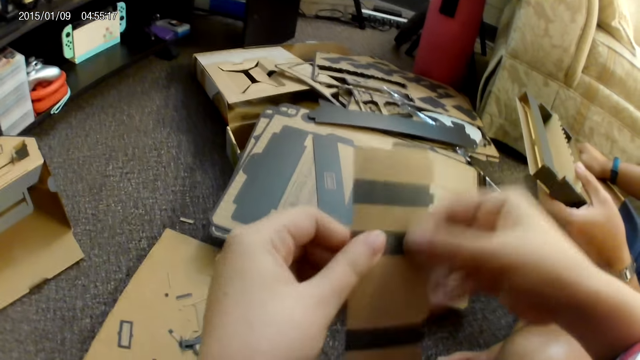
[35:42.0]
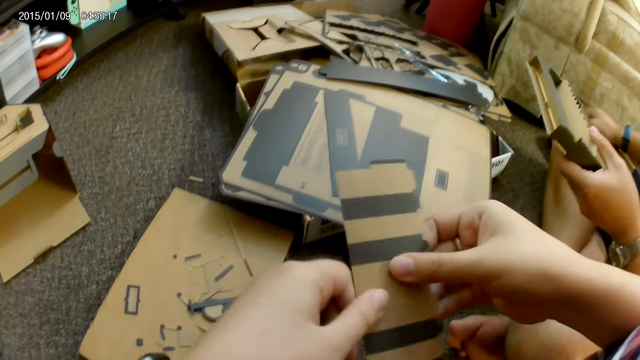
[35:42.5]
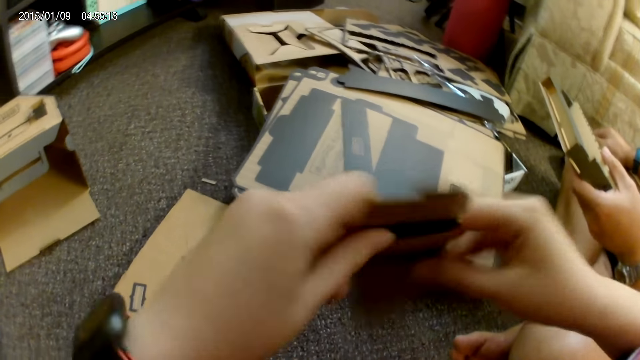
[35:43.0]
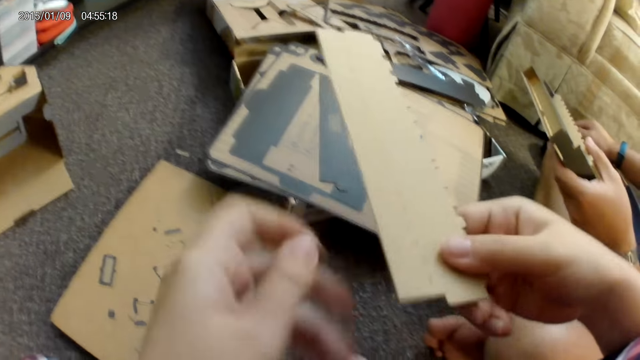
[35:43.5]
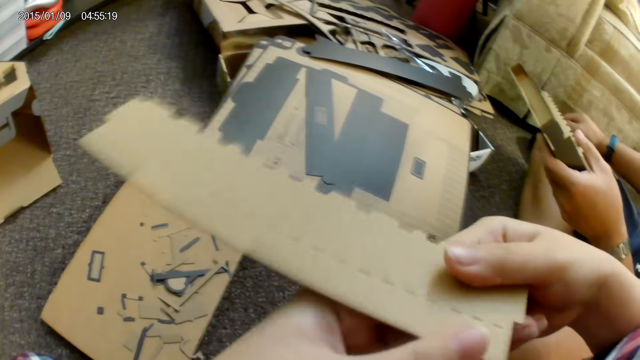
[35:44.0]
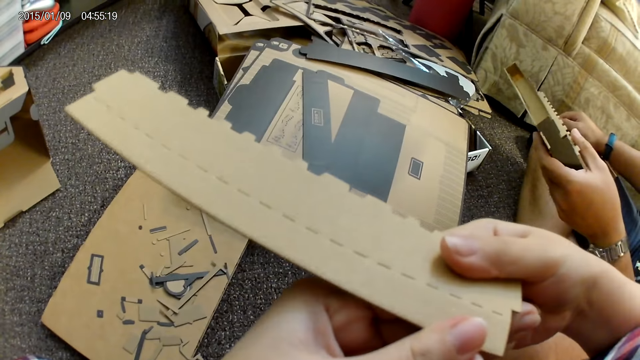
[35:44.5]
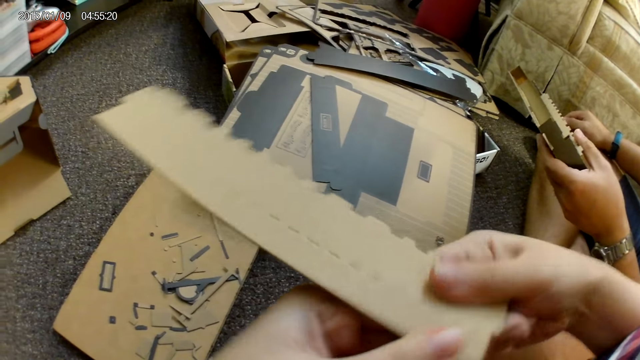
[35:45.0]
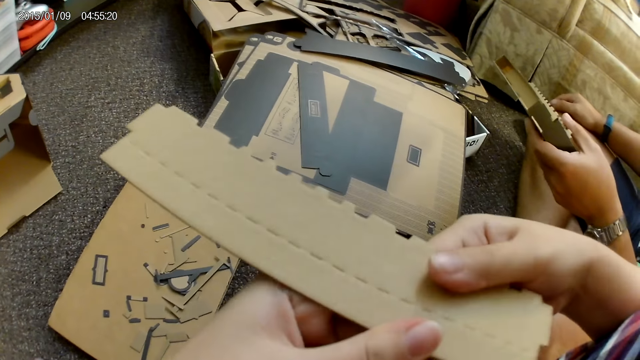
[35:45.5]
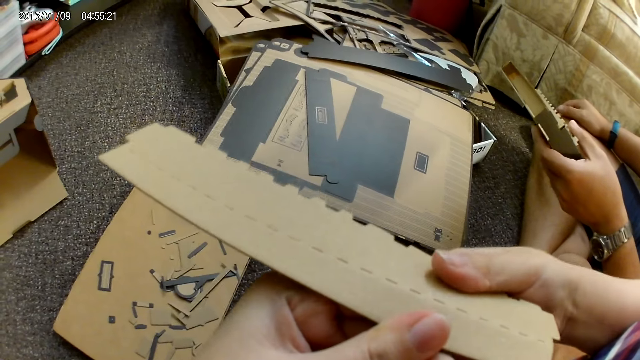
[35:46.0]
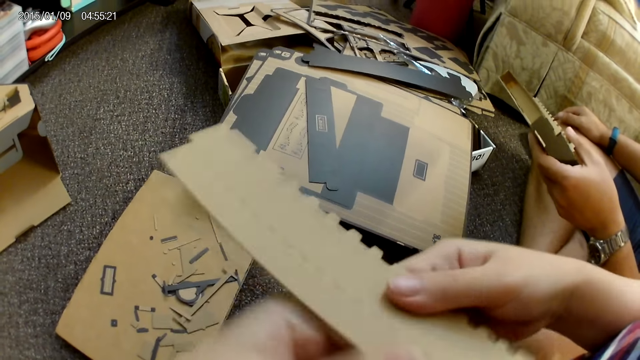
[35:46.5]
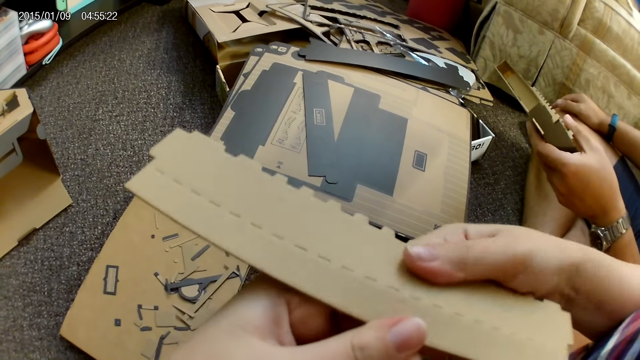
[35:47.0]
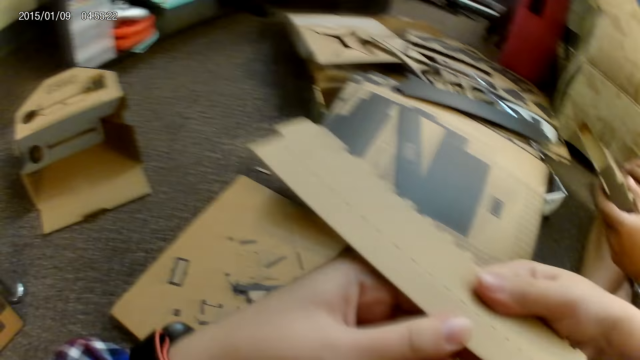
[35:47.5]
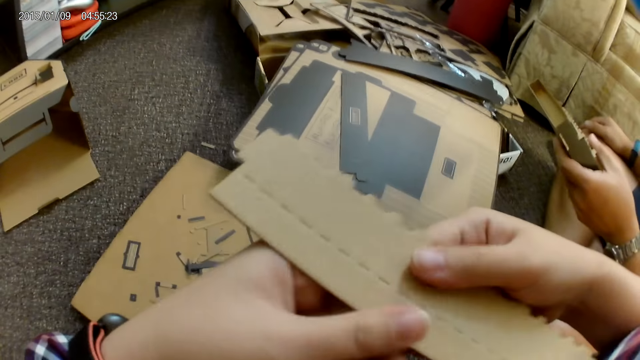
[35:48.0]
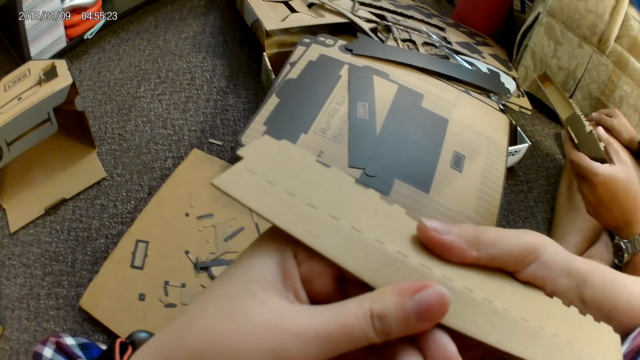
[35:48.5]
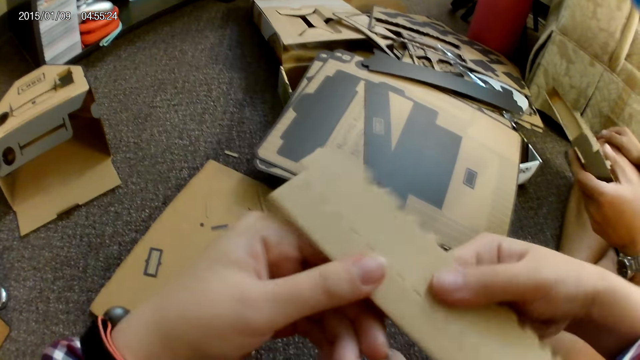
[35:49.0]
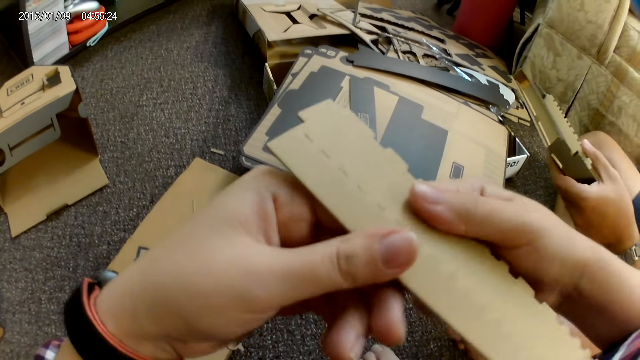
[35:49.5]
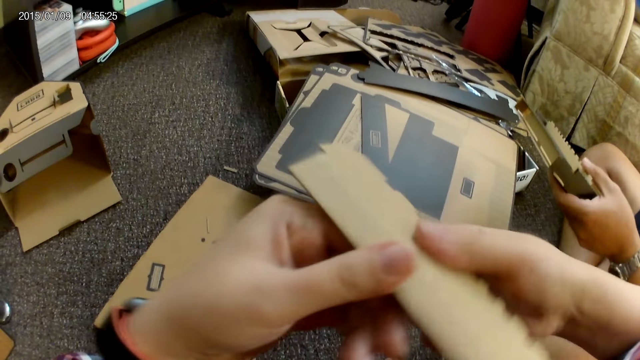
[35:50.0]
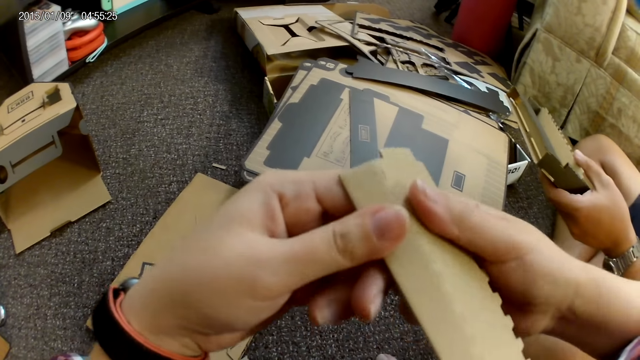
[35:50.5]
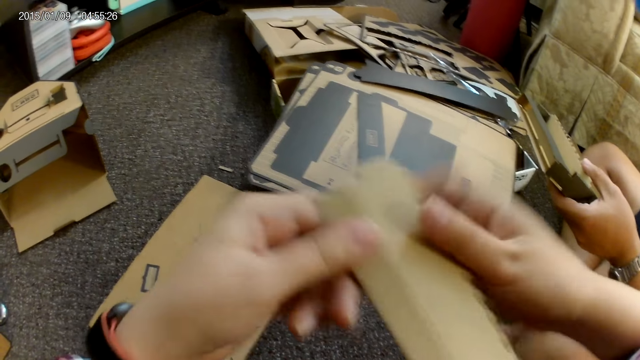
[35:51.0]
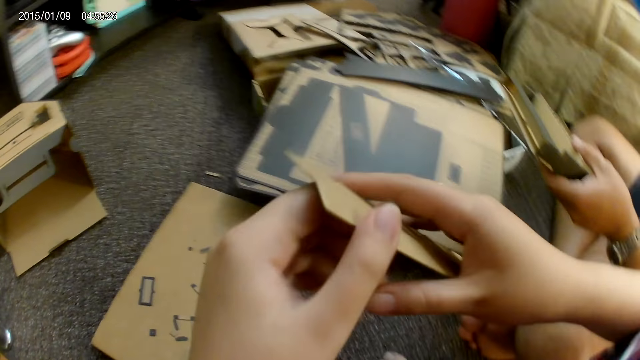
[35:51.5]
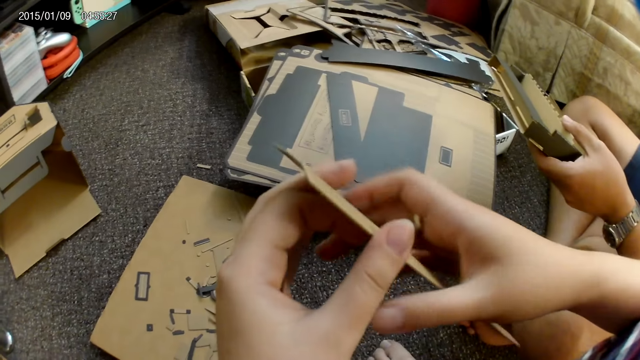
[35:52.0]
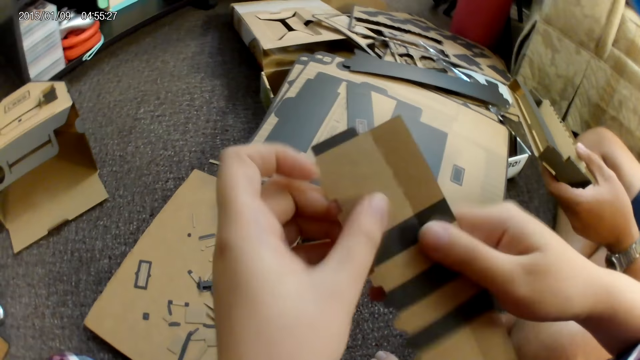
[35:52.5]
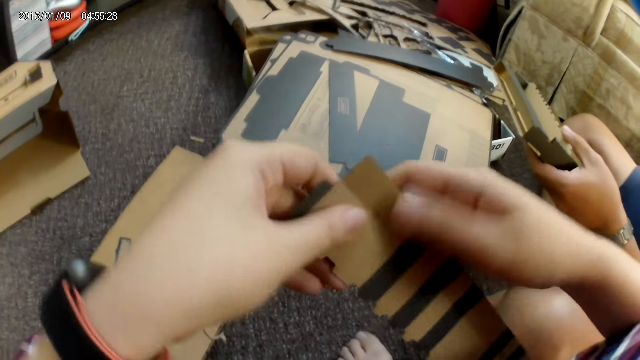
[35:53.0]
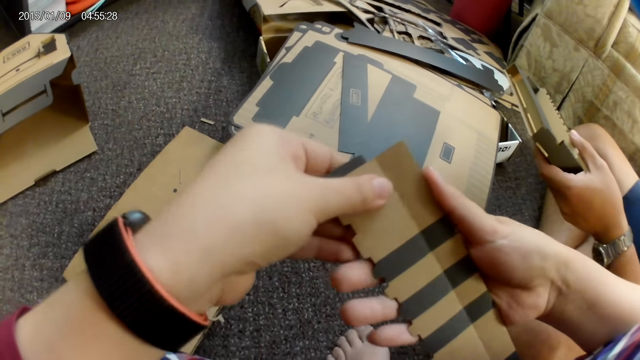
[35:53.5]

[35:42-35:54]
The camera wearer adjusts the cardboard with both hands. They fold the carton.

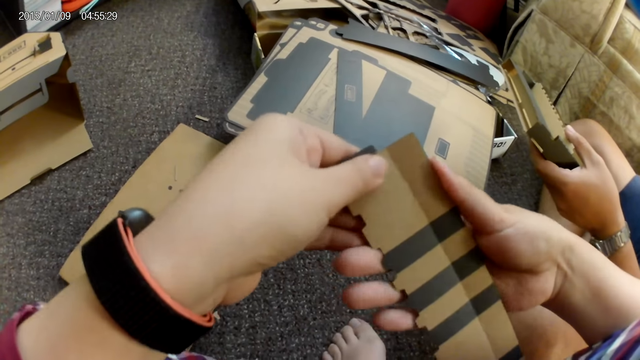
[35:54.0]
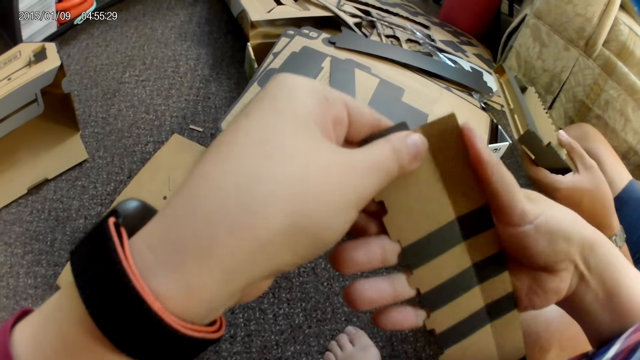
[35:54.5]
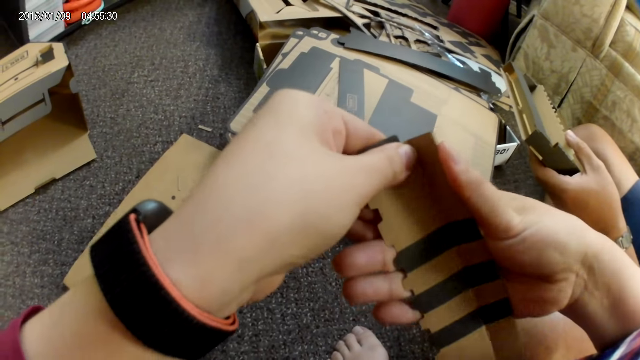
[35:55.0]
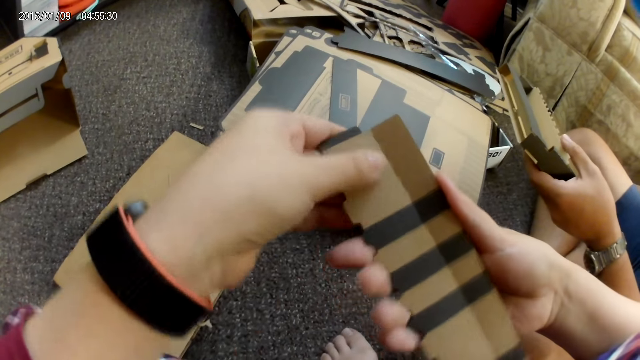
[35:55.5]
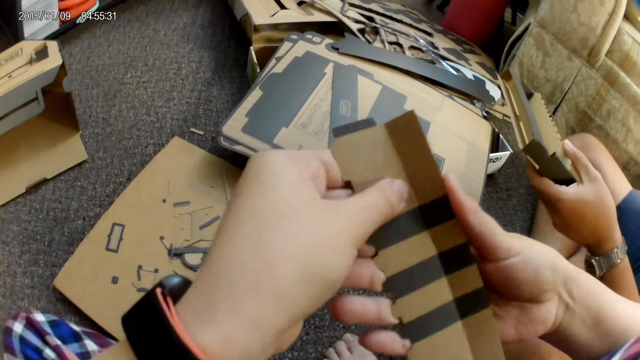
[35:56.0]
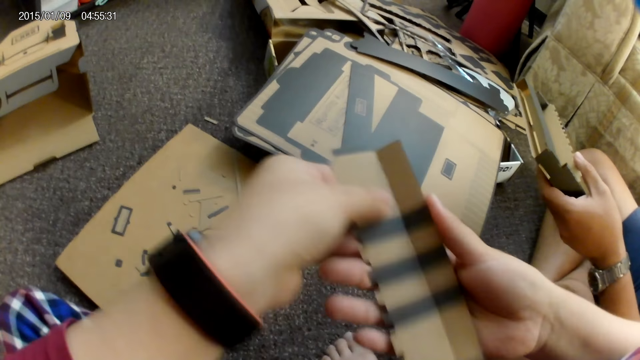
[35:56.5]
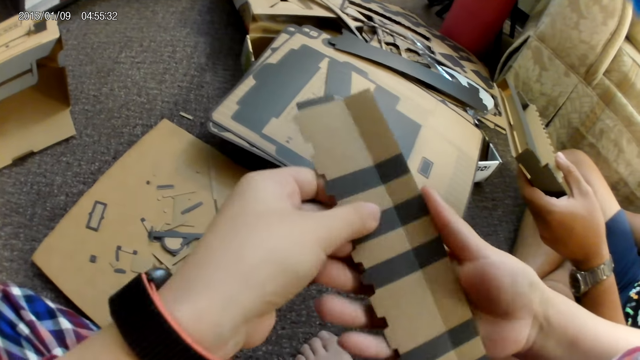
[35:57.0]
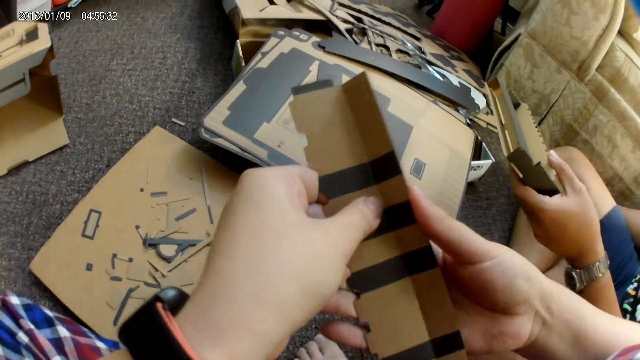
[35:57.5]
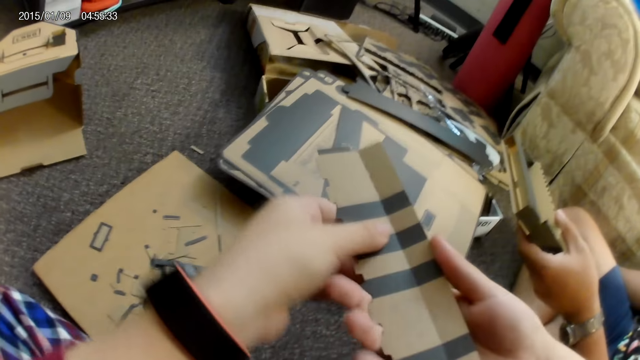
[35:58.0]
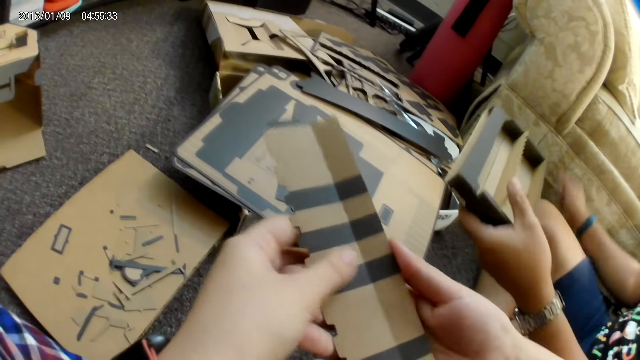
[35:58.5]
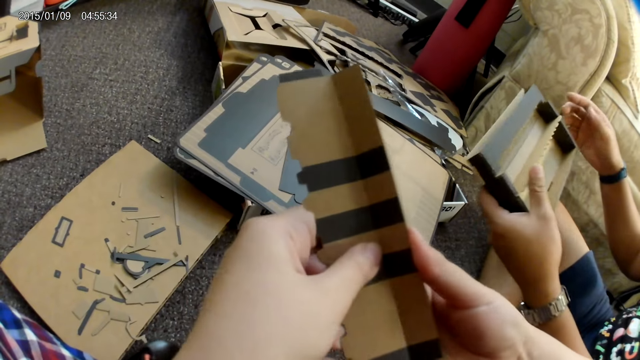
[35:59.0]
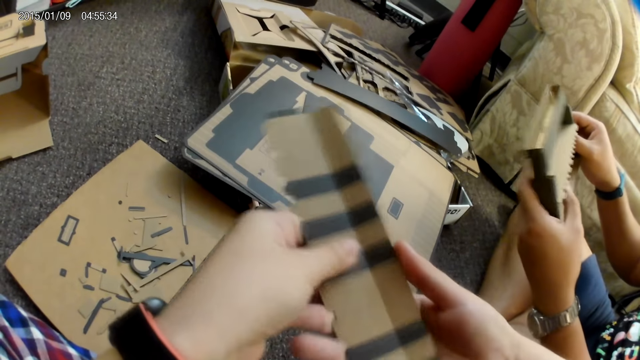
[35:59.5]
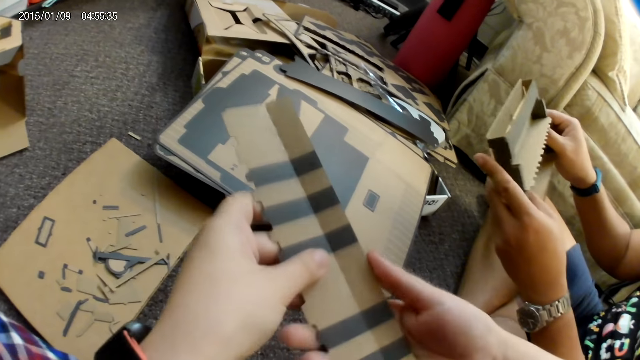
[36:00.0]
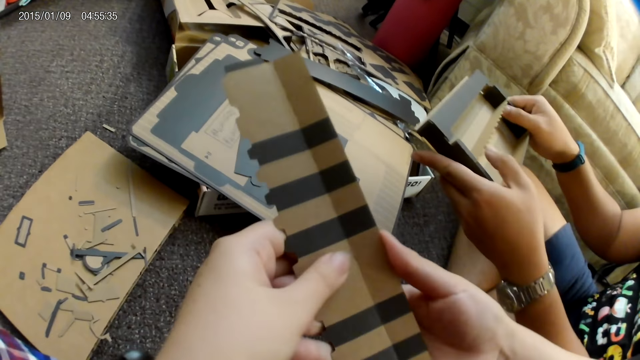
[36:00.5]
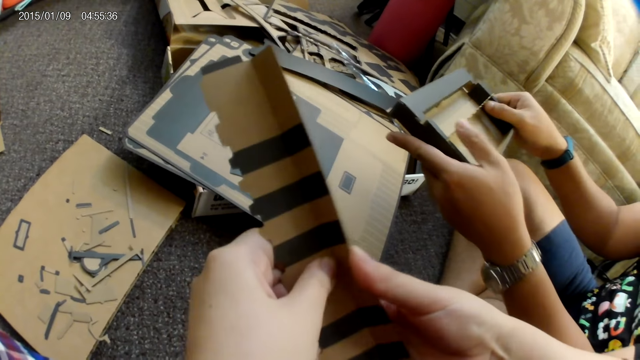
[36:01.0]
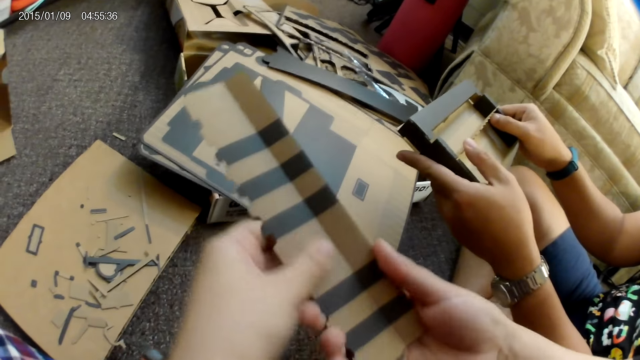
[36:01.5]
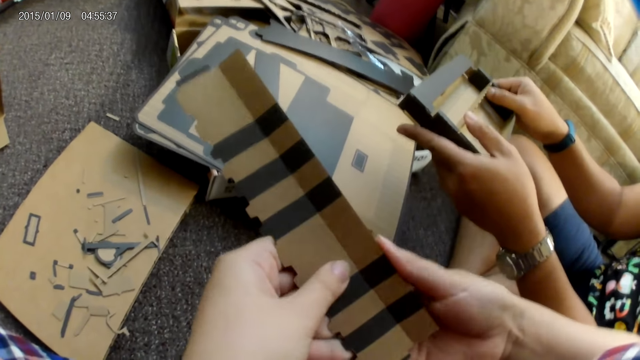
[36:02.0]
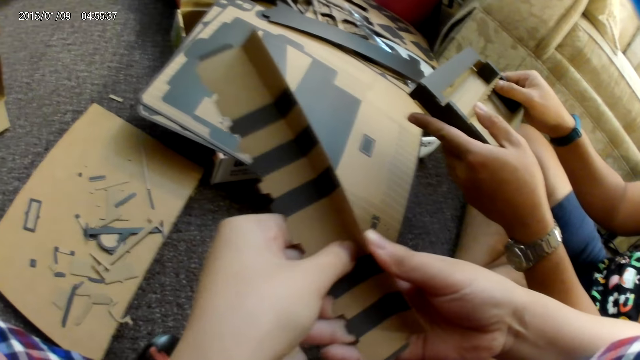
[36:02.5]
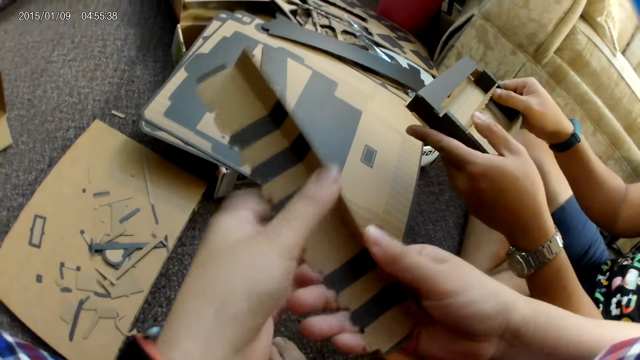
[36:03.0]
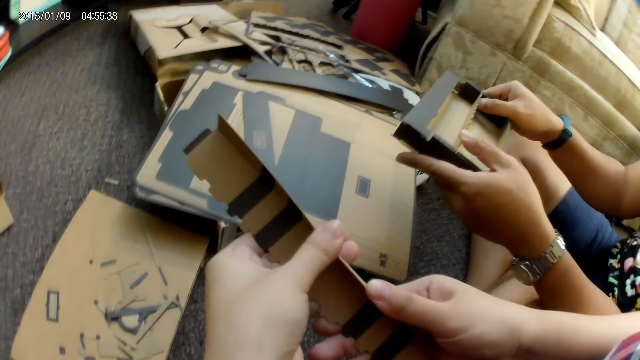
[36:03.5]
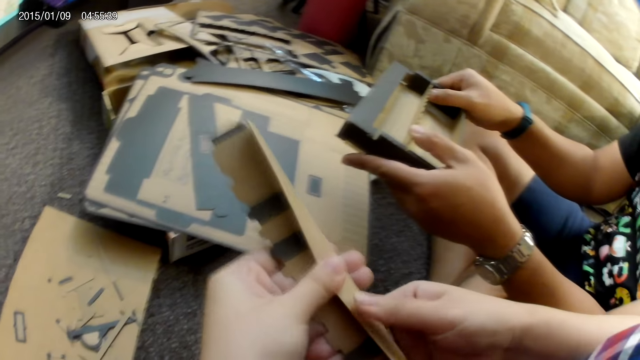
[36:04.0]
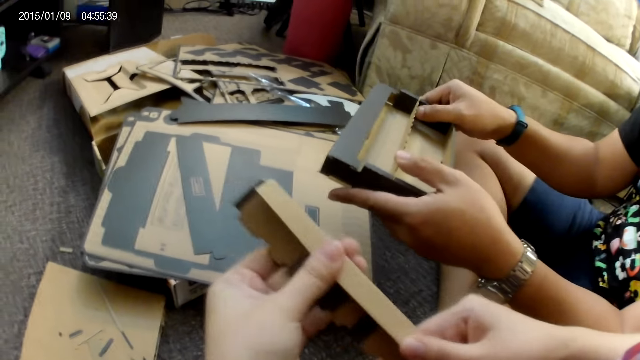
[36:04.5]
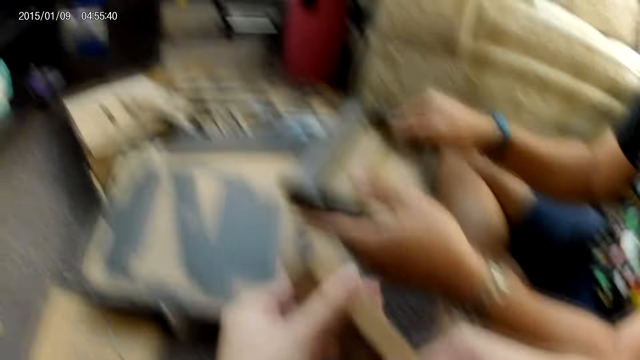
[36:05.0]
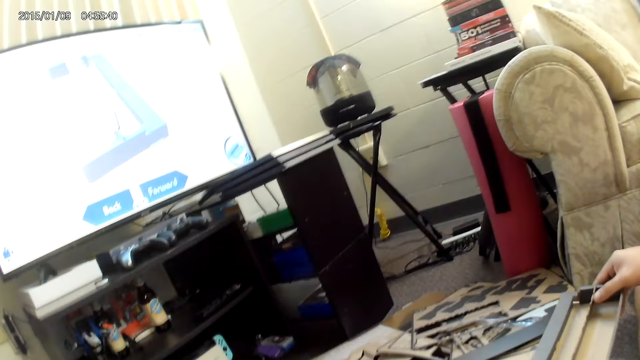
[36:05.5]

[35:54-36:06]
A person holds the cardboard with both hands.
